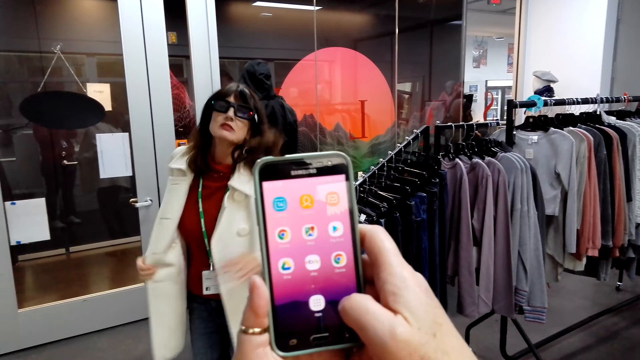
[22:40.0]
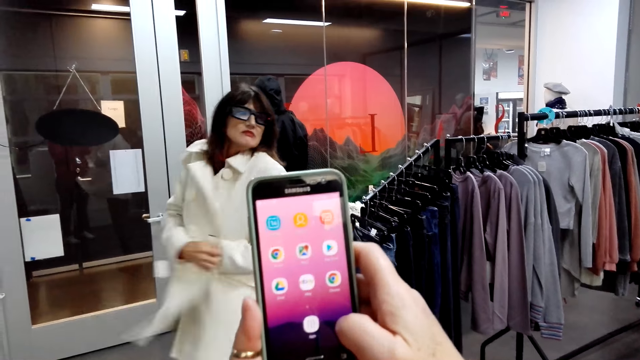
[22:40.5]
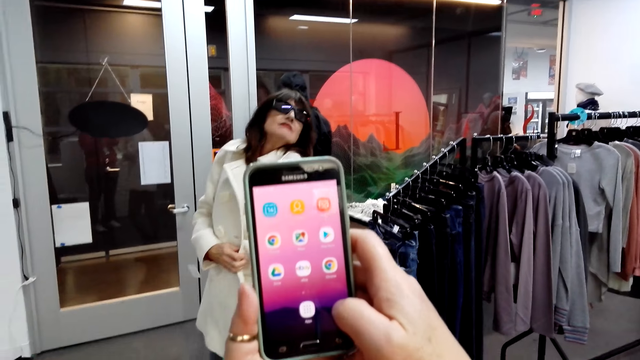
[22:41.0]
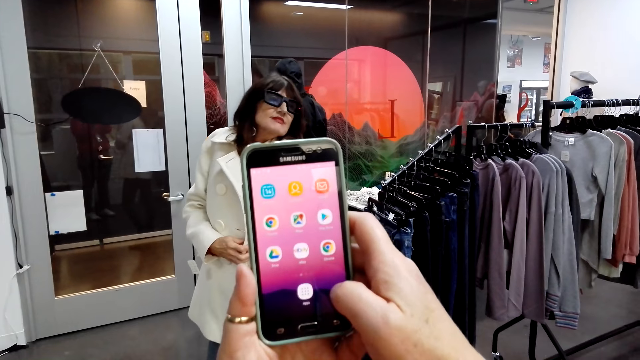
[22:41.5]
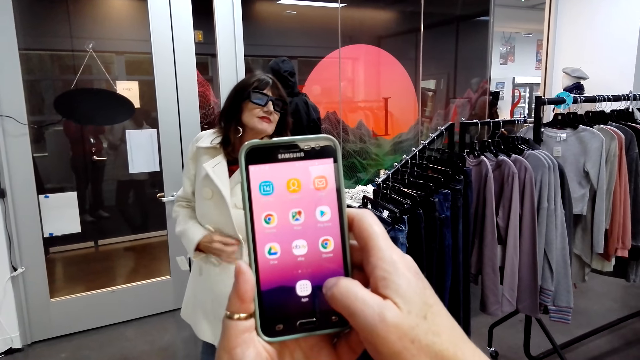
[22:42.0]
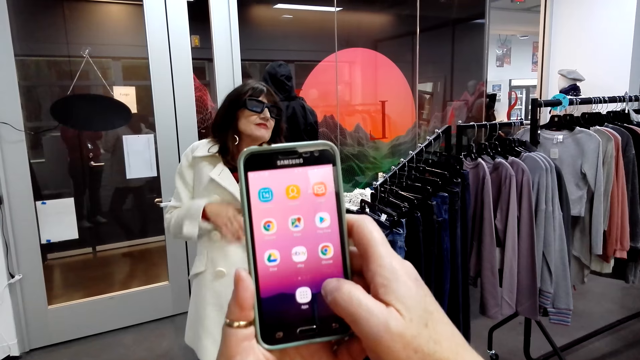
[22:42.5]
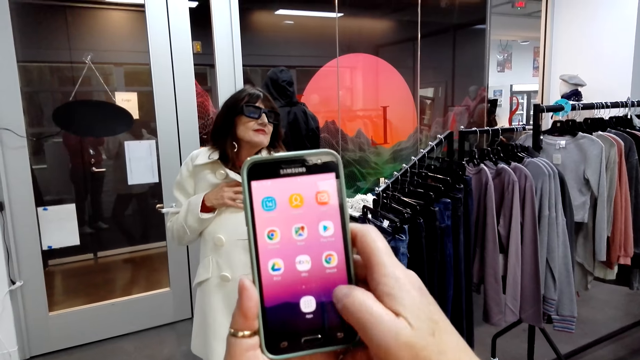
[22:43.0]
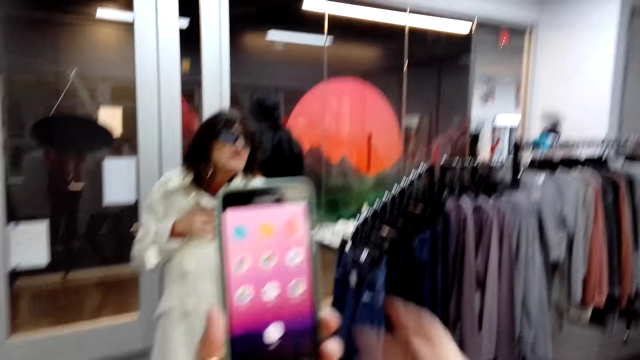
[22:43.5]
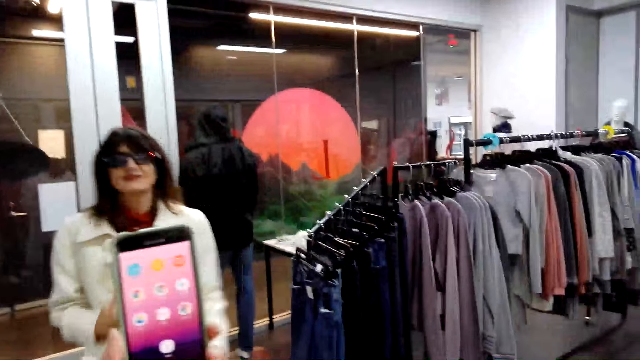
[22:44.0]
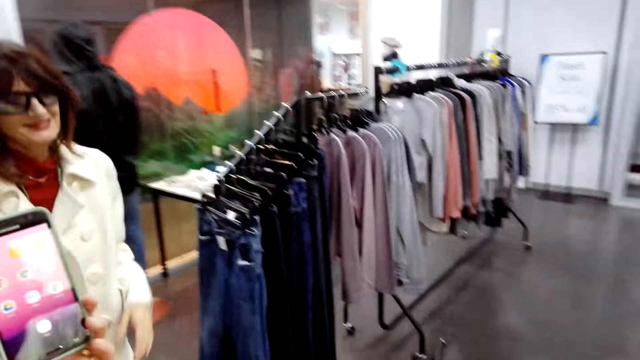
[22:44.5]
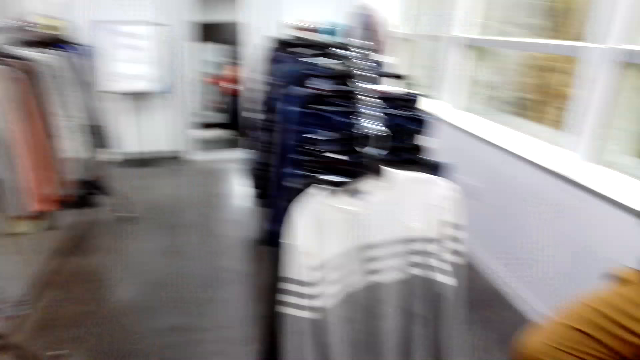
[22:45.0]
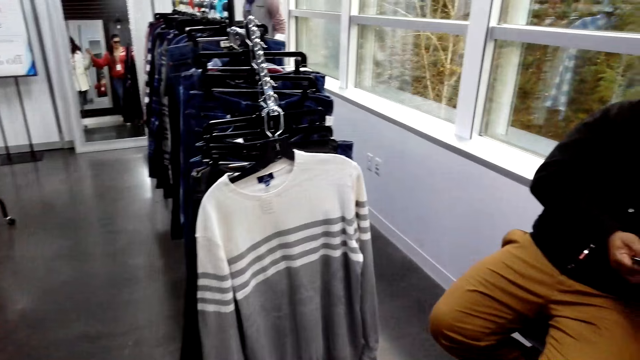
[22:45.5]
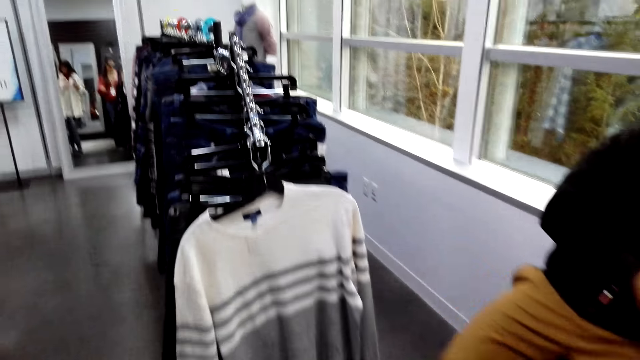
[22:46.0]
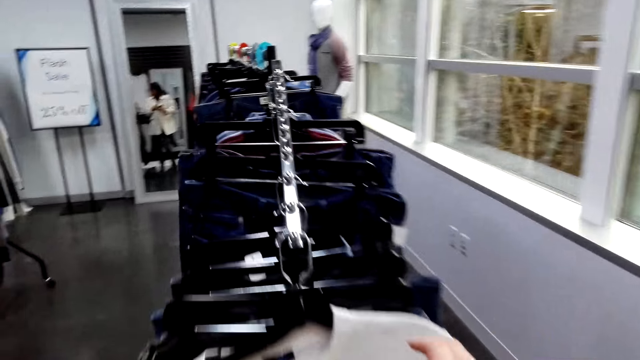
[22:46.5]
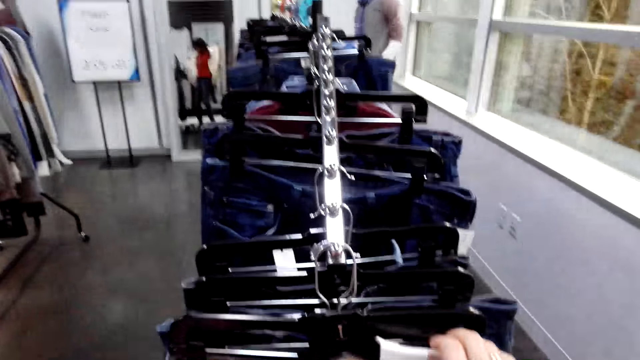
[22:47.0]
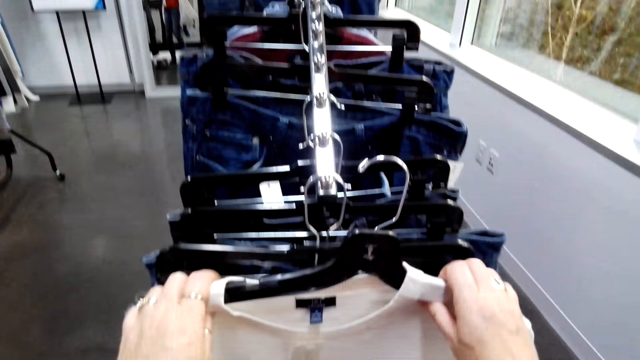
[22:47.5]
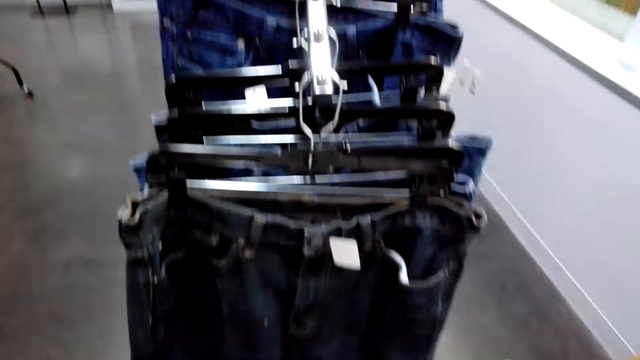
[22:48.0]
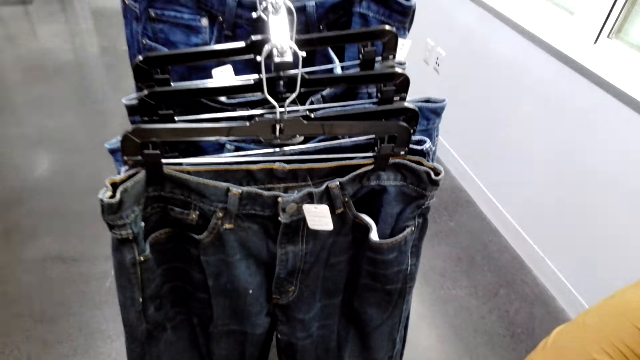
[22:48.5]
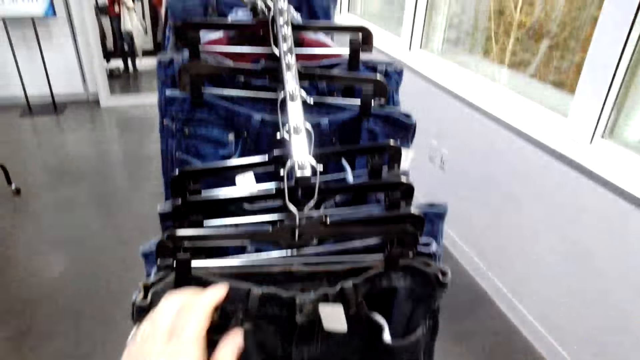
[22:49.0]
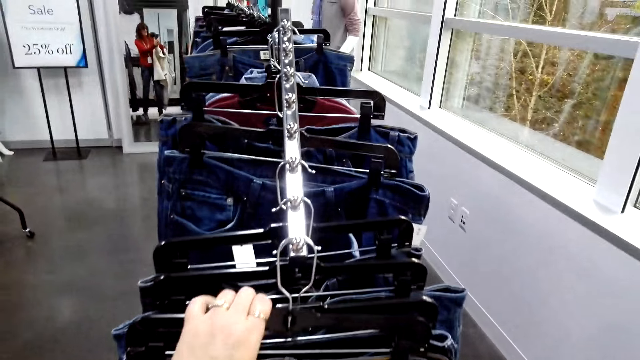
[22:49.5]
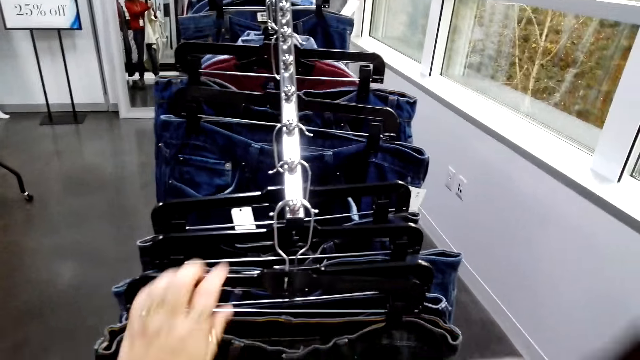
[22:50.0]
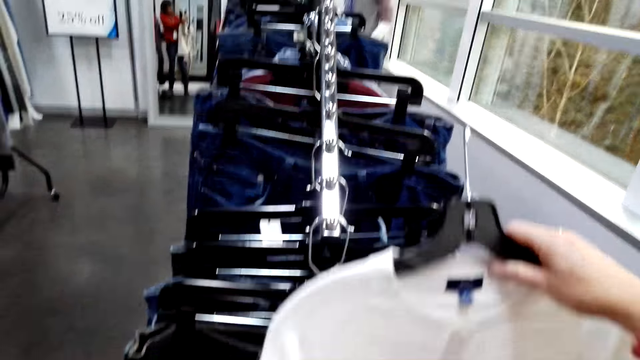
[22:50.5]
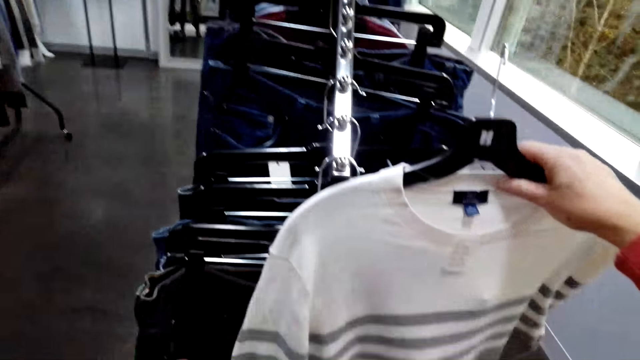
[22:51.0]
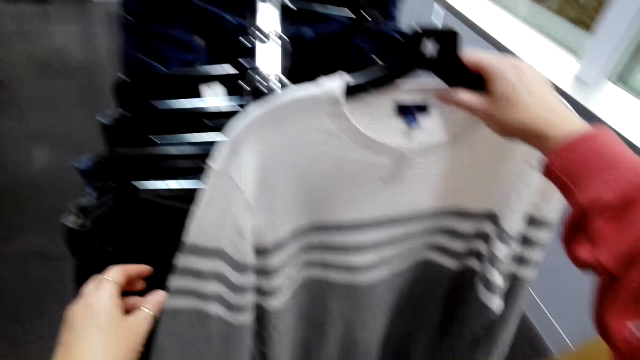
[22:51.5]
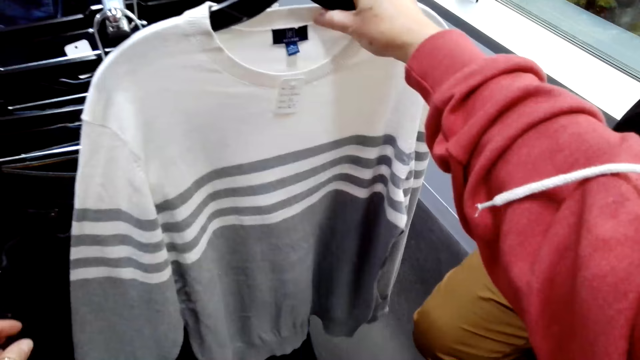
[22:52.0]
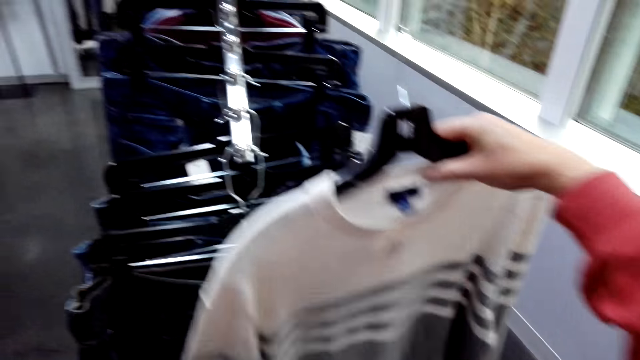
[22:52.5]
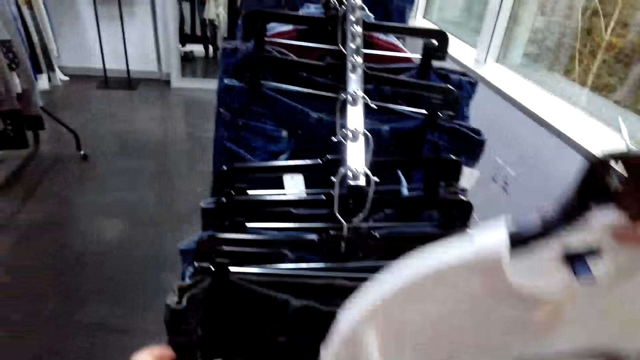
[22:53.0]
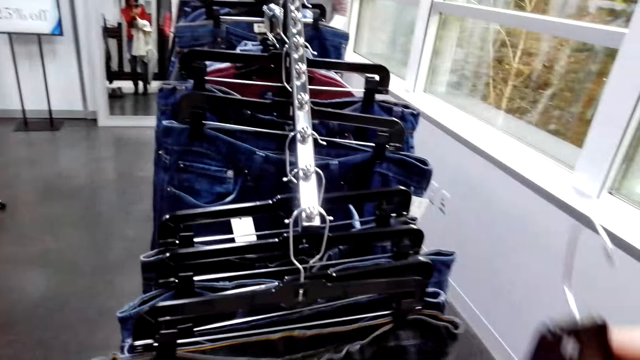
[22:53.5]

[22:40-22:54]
A person moves hands in the jacket. The camera wearer scrolls the phone. They look around. They look around again. They move around the shop and pick the cloth from the handrail. They touch the cloth with the left hand. They hold the cloth with the right hand.

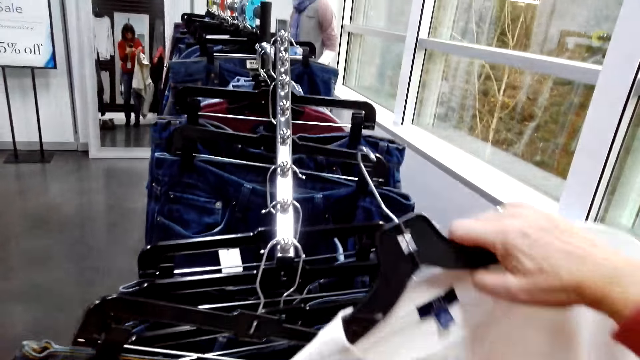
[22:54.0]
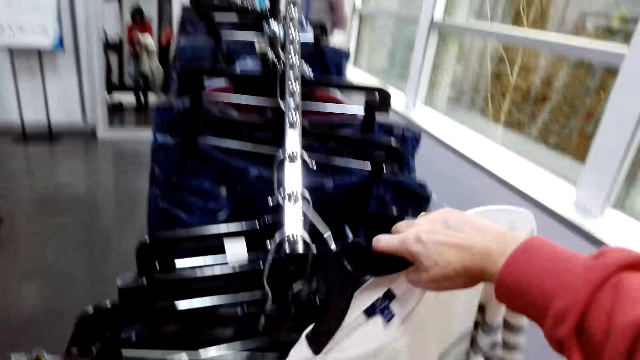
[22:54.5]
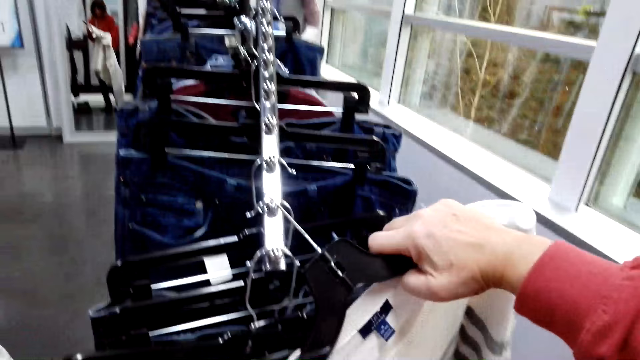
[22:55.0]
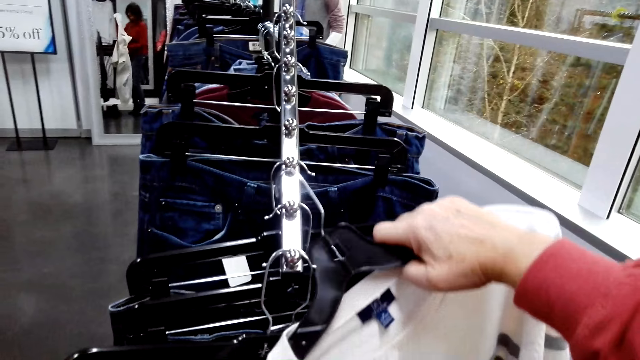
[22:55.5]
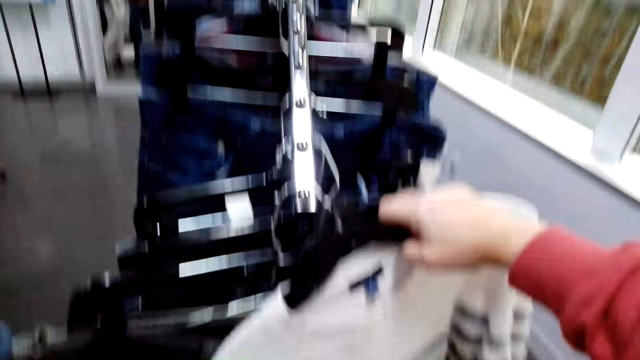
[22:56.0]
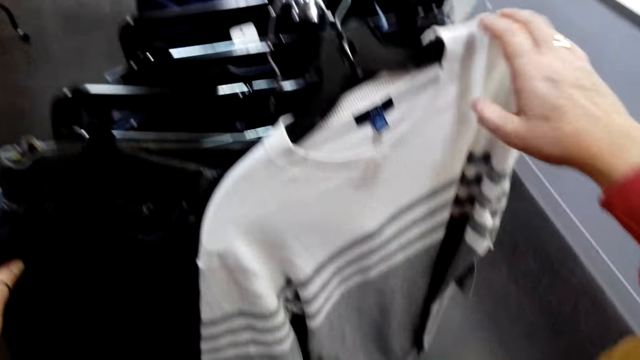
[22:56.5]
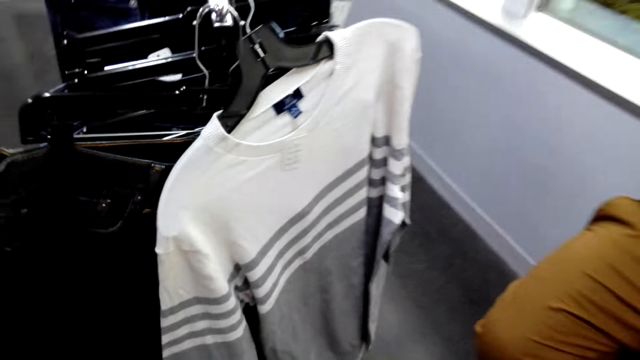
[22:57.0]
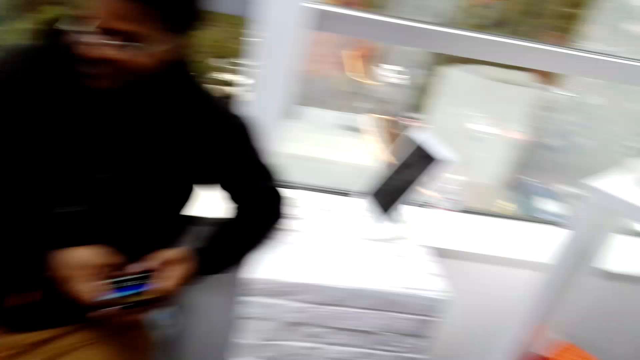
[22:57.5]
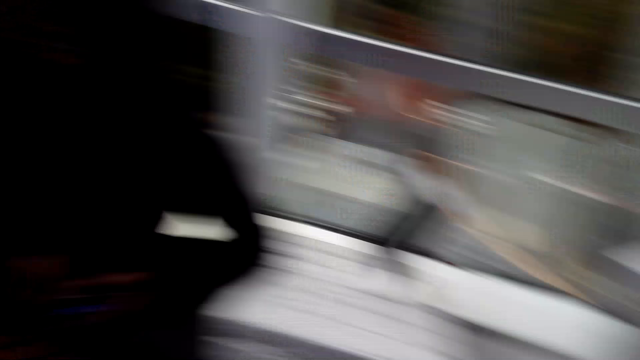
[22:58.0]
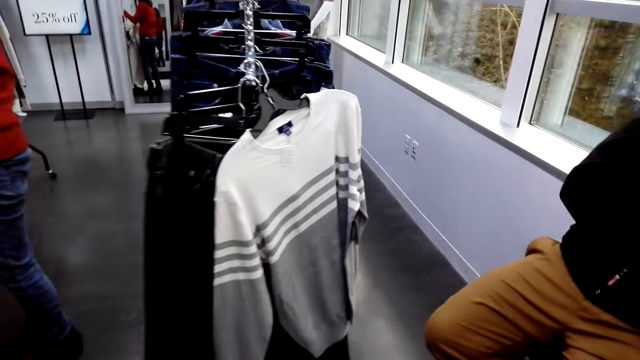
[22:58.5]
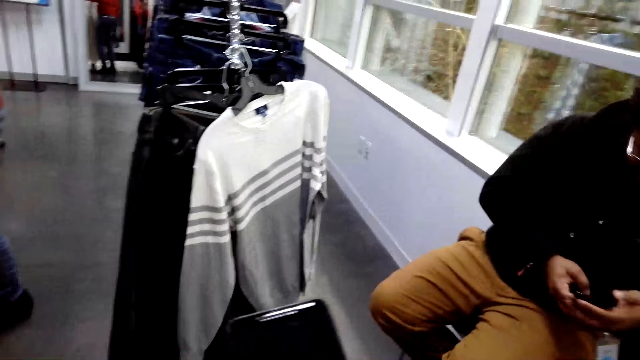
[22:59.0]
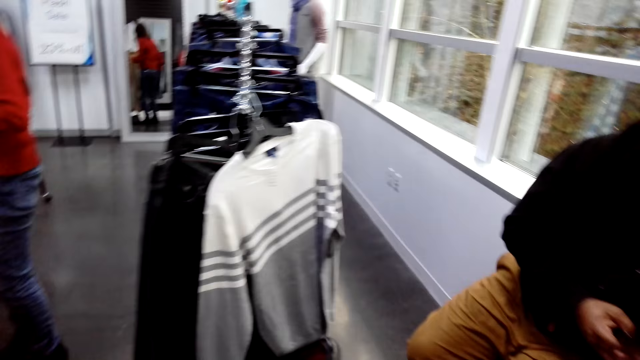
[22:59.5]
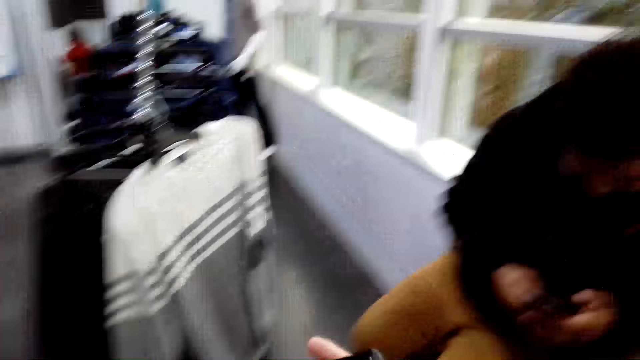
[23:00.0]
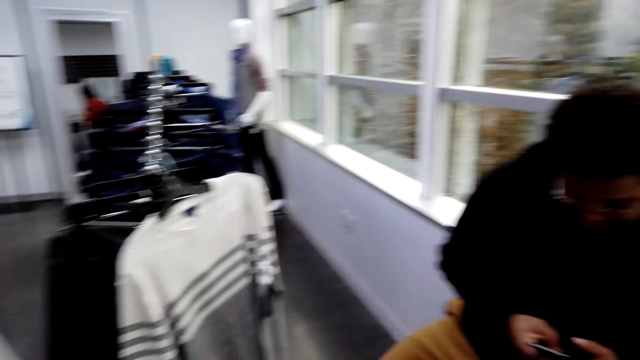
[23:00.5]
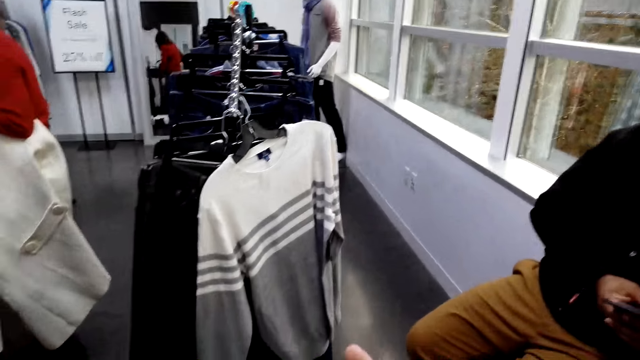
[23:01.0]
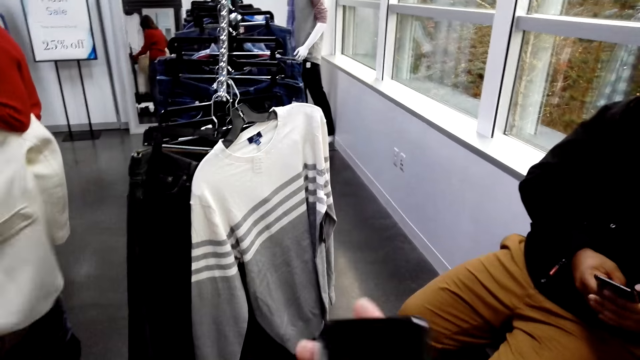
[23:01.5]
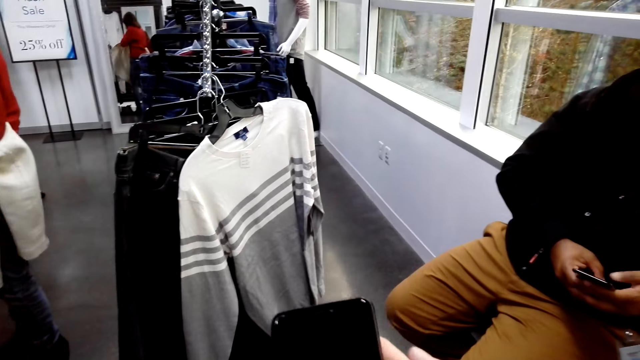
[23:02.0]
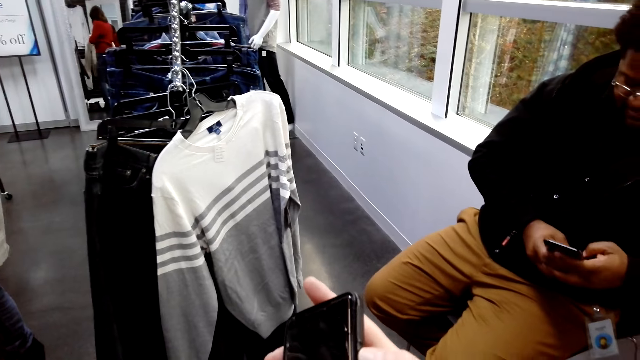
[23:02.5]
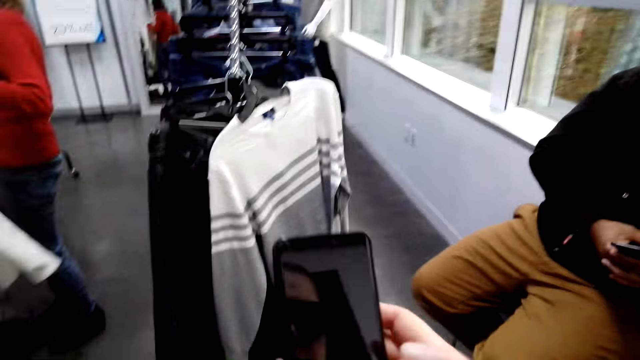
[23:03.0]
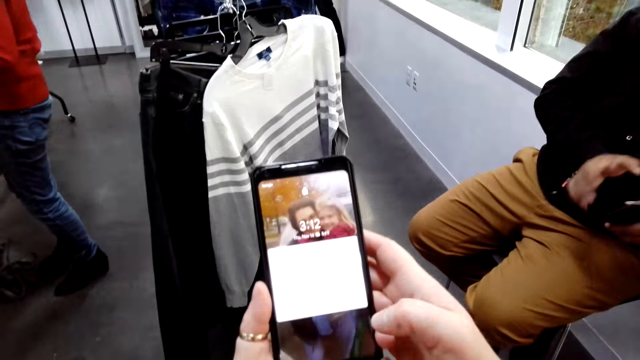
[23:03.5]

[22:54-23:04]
The camera wearer hangs the cloth on the handrail. They look around. They use the phone.
